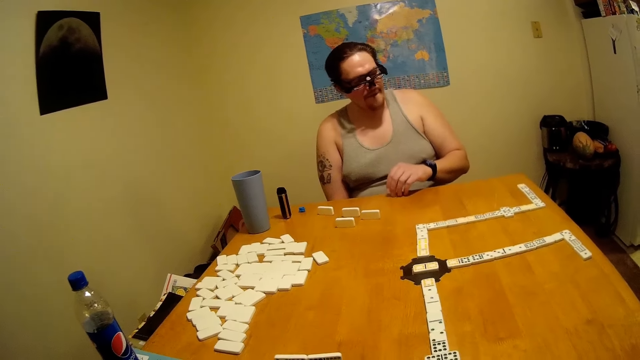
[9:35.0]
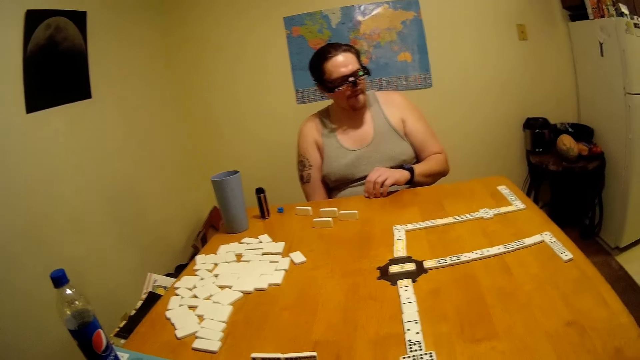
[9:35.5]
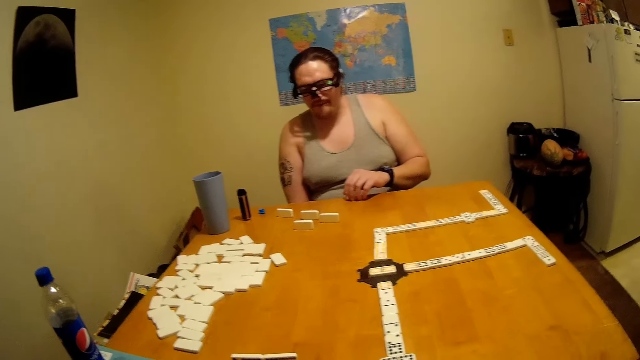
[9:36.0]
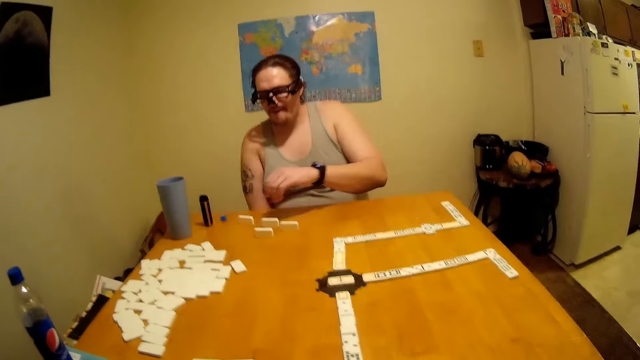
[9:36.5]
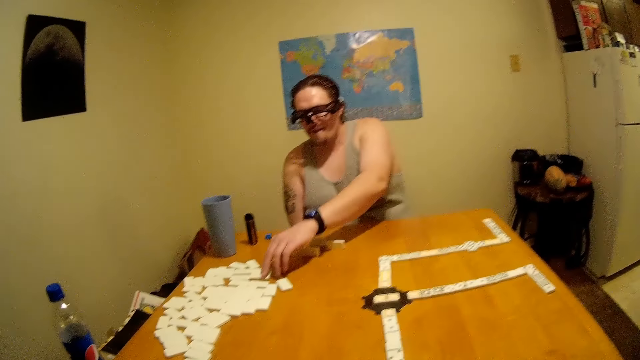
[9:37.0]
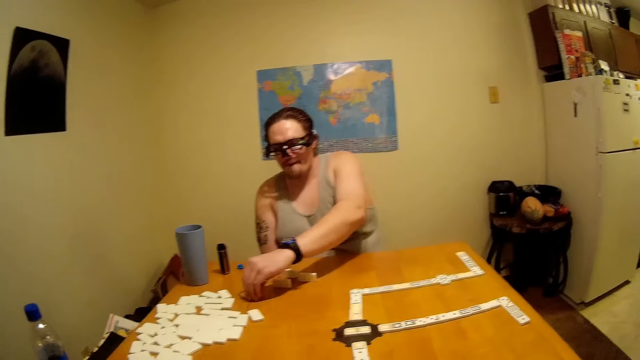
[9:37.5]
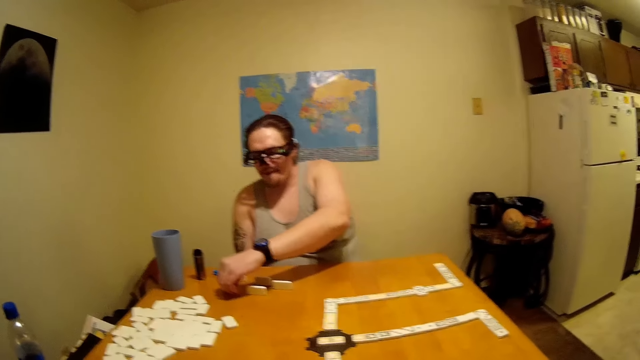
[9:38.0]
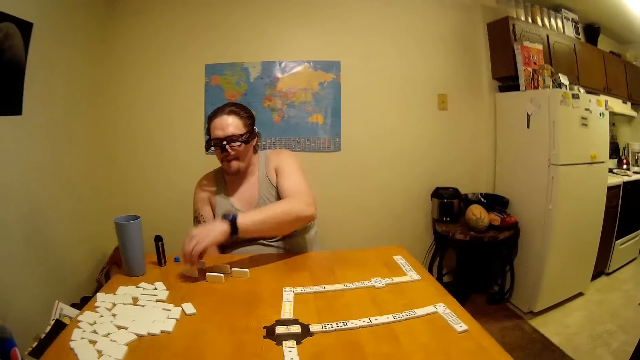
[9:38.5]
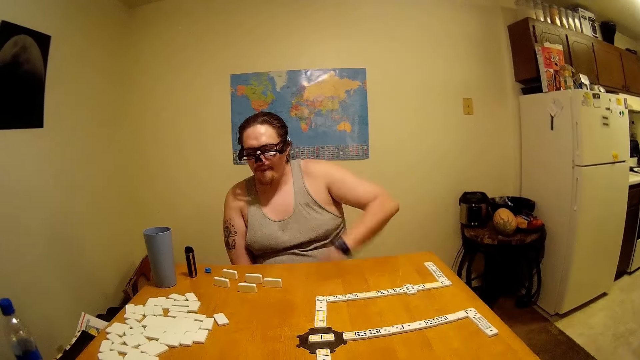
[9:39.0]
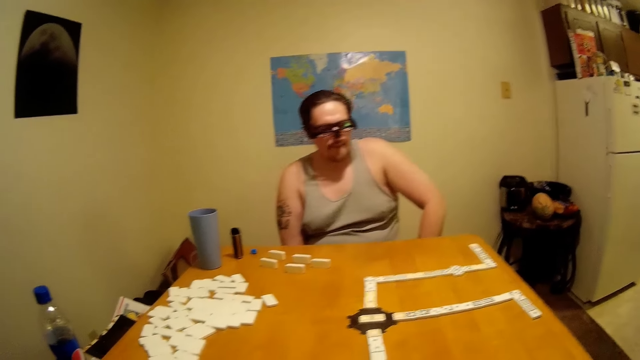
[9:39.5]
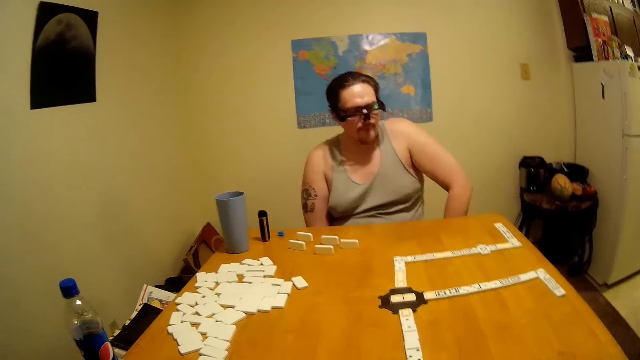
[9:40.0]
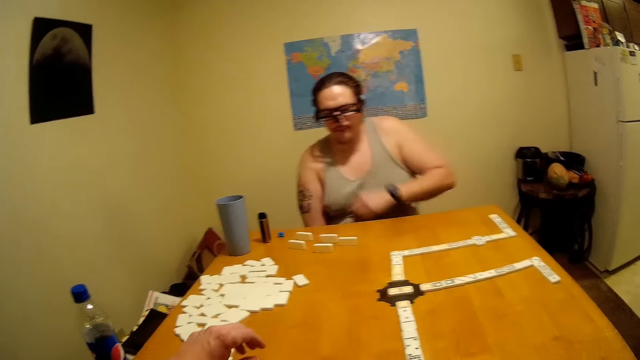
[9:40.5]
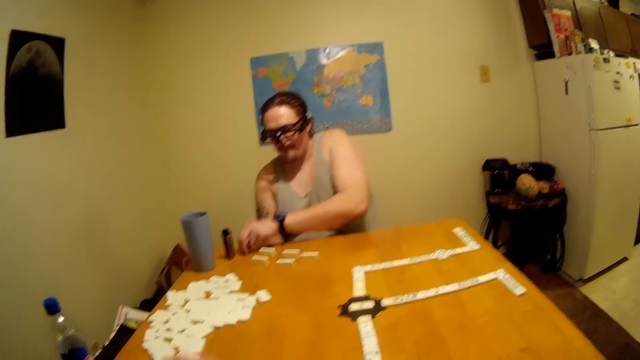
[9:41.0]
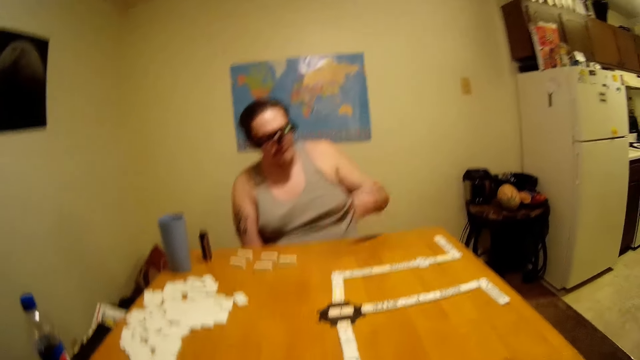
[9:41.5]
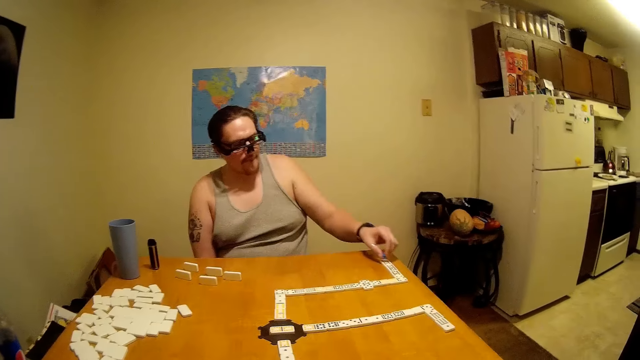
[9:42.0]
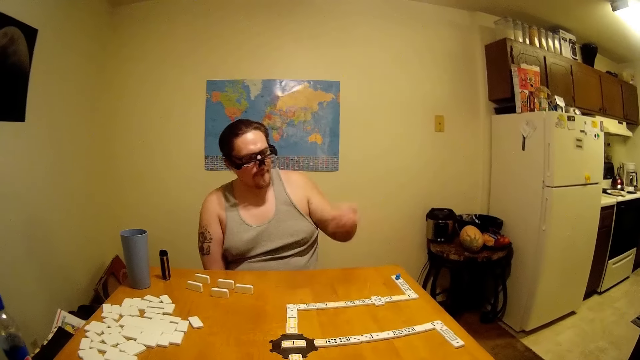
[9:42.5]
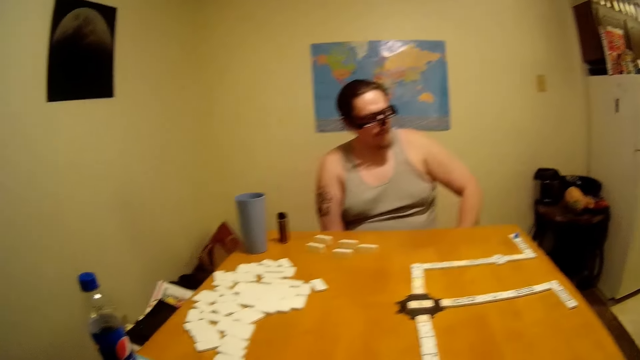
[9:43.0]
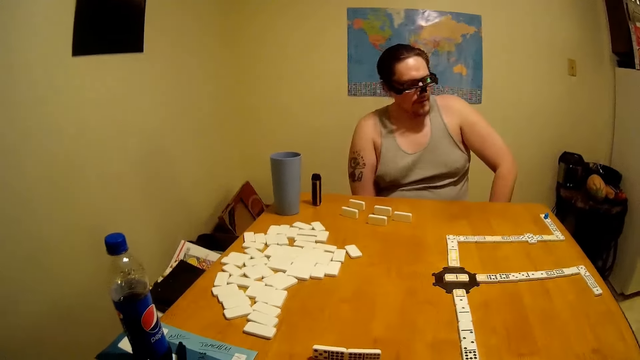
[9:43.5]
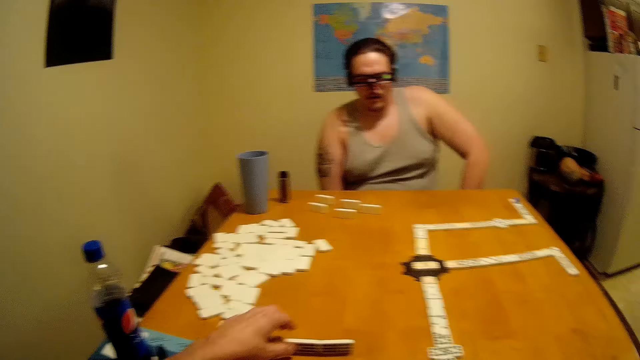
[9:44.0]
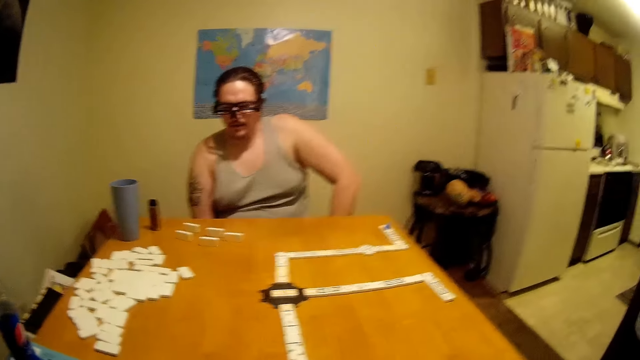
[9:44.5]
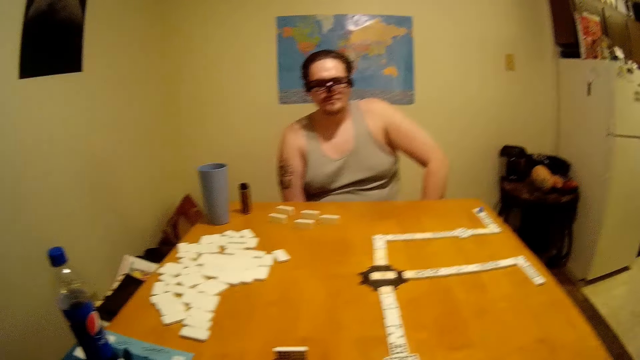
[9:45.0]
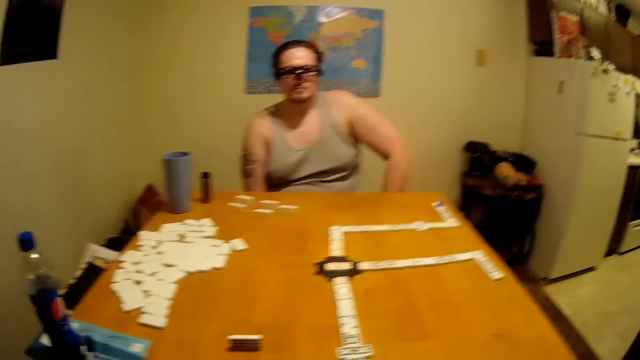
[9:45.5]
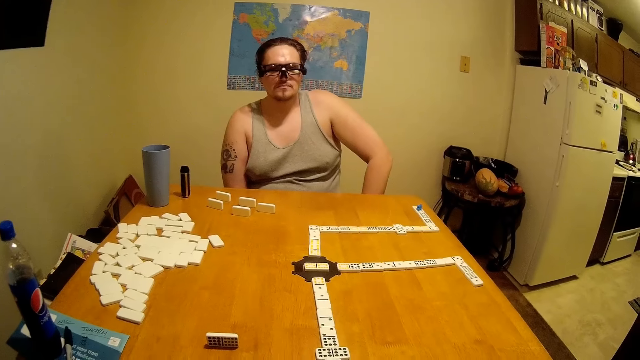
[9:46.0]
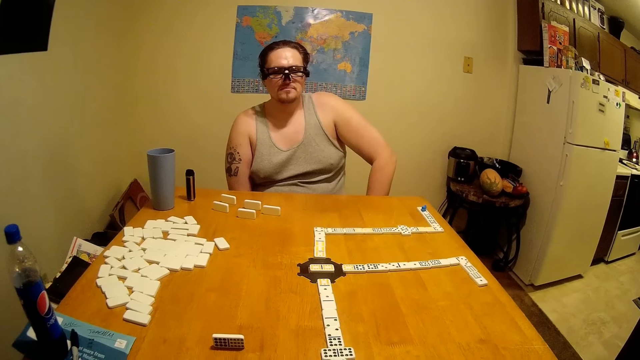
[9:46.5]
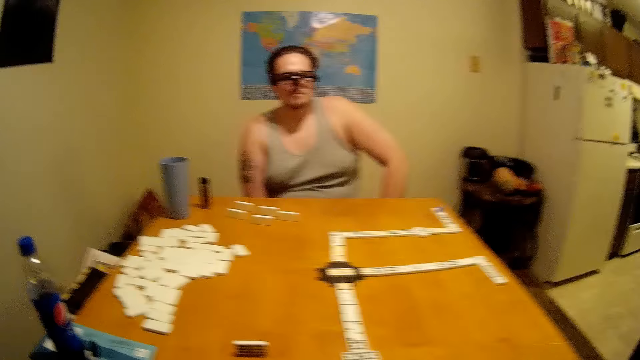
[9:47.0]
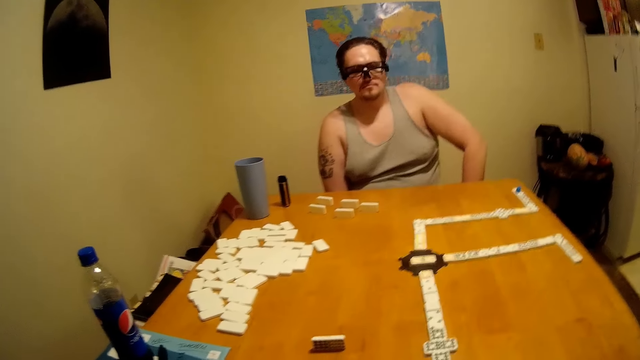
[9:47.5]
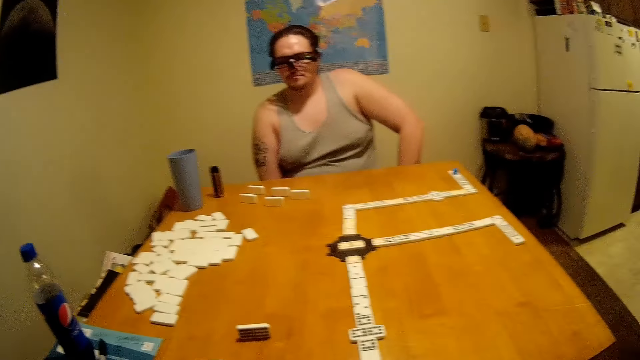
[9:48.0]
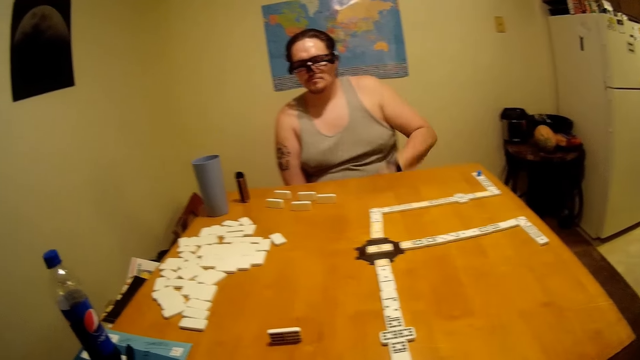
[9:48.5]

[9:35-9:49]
A man arranges dominoes on the table and pulls a tile across the table. He picks a dice, plays the dominoes on the table, and puts the dice on a tile. The camera wearer picks a tile, plays the dominoes on the table, and puts the tile on the table.

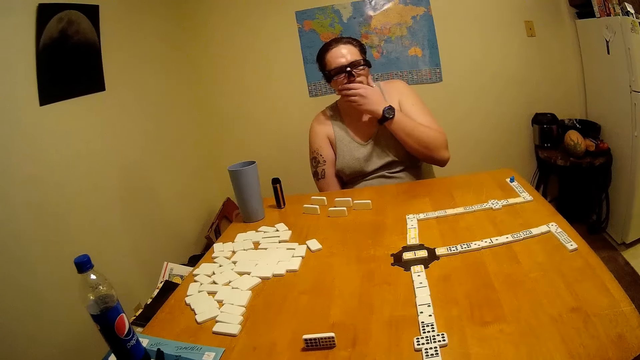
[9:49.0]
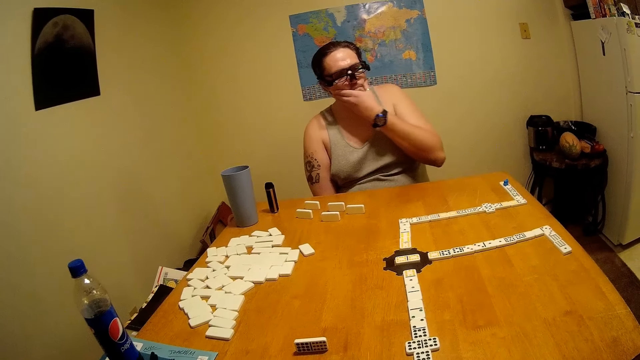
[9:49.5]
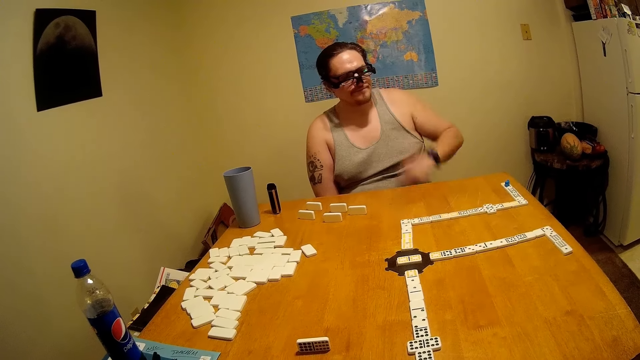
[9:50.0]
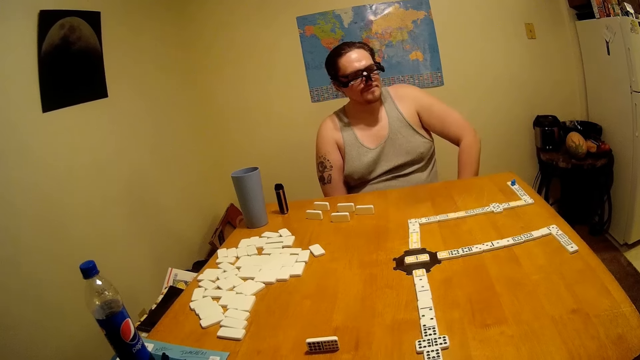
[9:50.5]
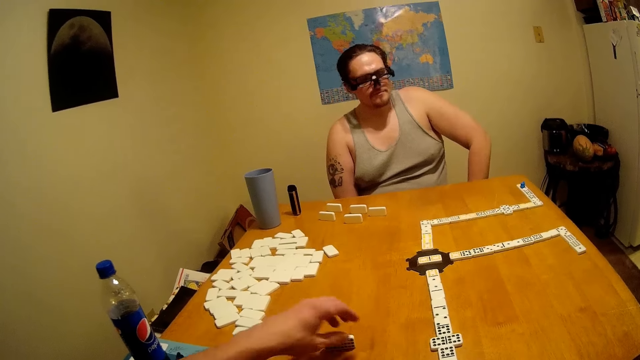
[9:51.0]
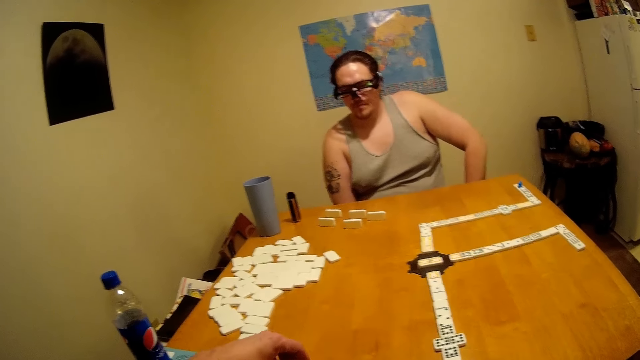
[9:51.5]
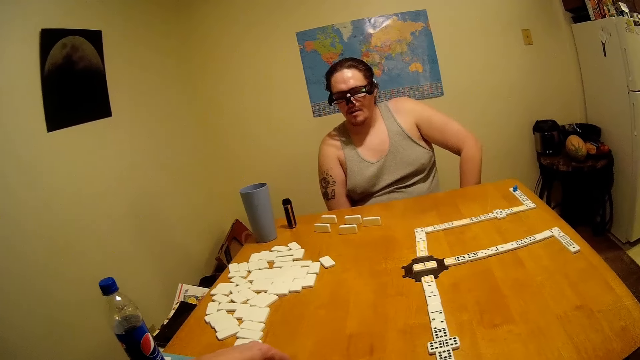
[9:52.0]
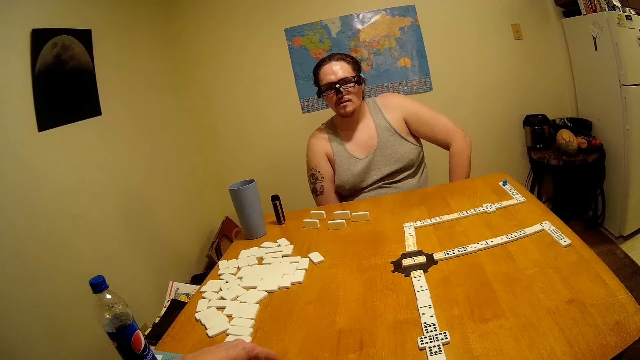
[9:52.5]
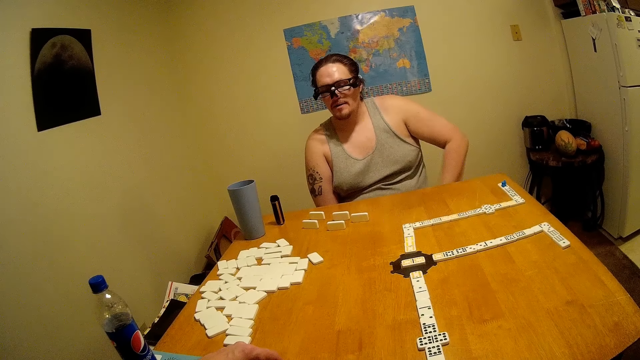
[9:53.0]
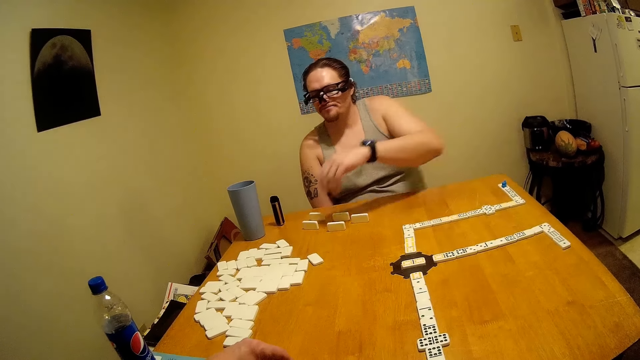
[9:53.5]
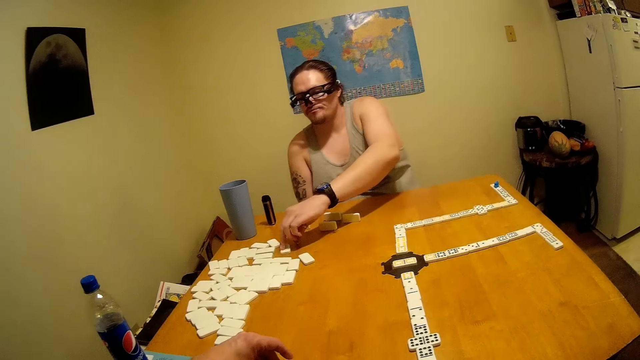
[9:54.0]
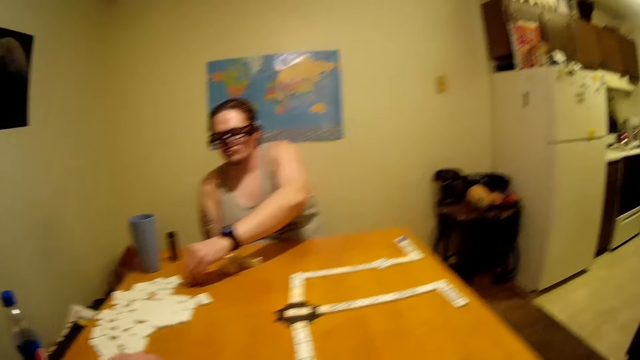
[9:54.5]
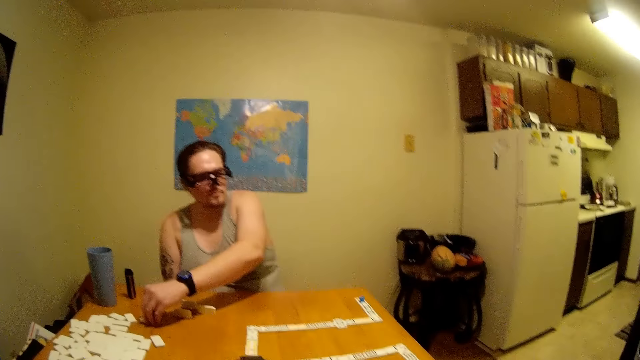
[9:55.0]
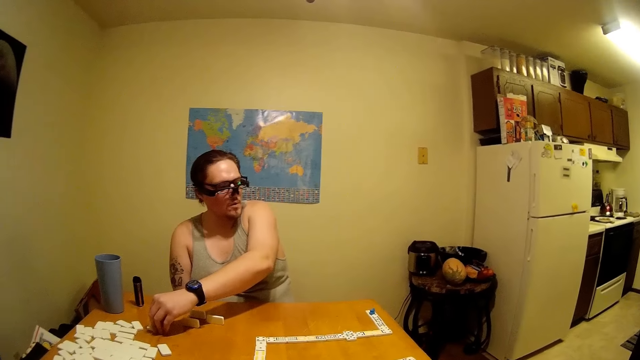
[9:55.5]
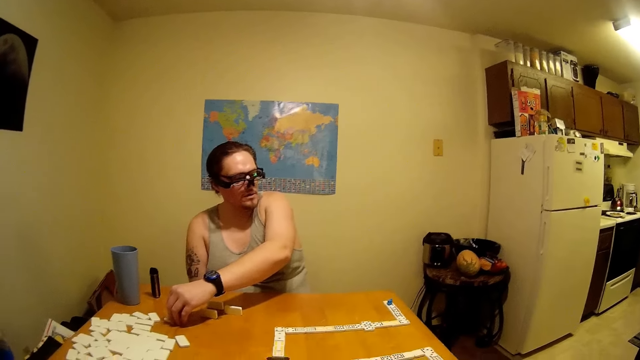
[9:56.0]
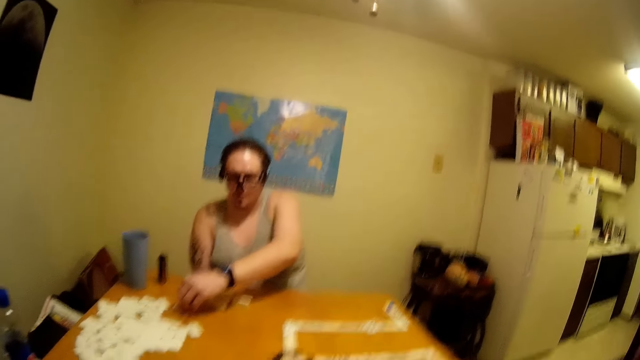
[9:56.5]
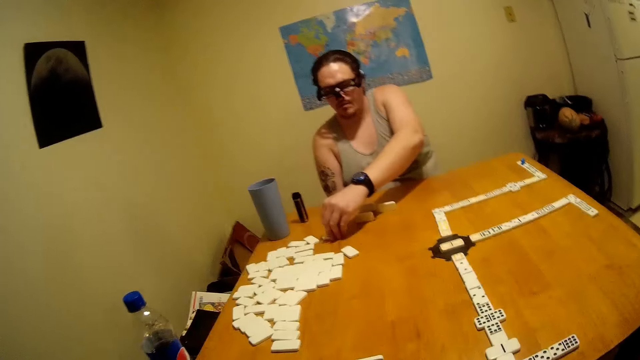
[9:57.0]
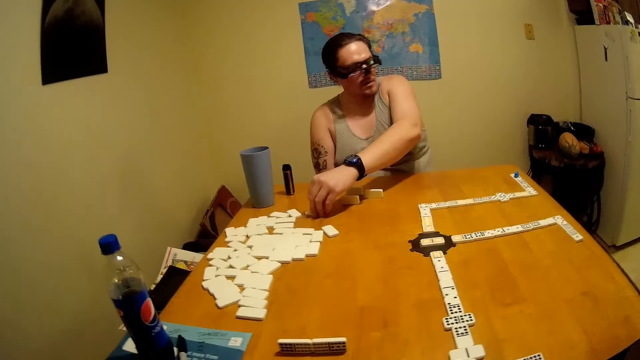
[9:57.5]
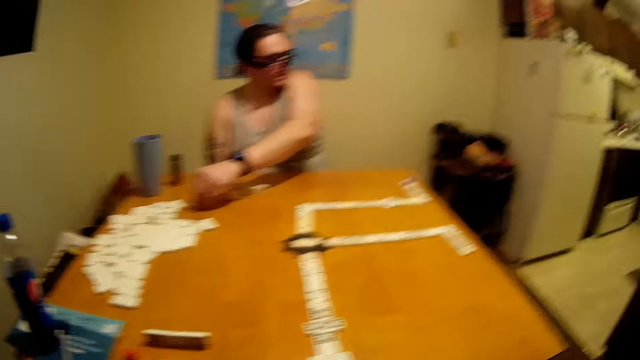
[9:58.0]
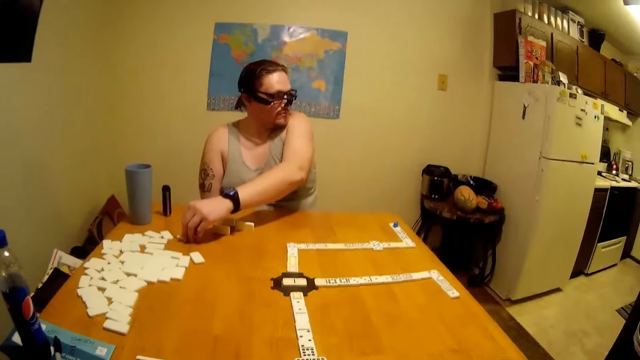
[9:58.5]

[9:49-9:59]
A man rubs his face. The camera wearer pulls a tile across the table. The man plays dominoes on the table. The man holds a tile.
